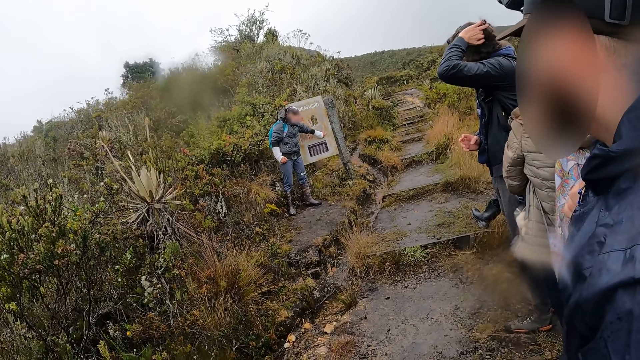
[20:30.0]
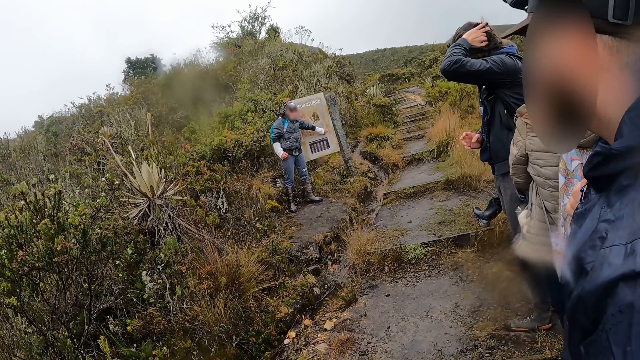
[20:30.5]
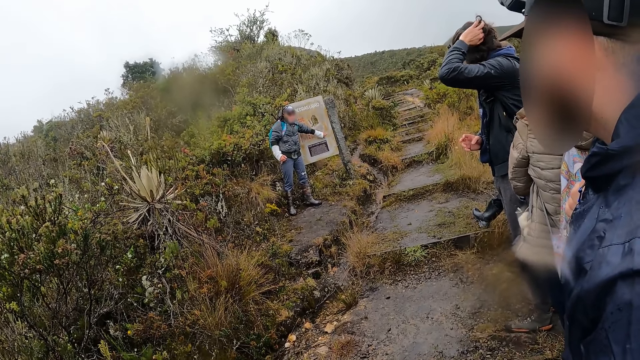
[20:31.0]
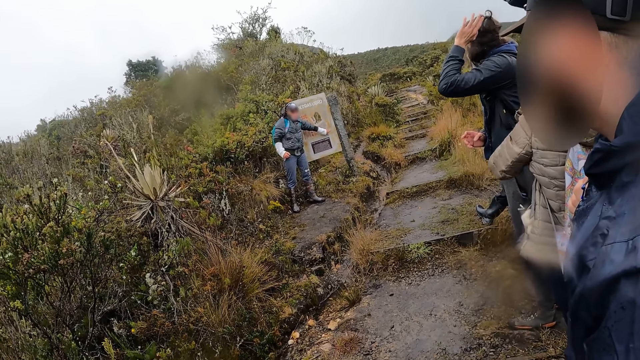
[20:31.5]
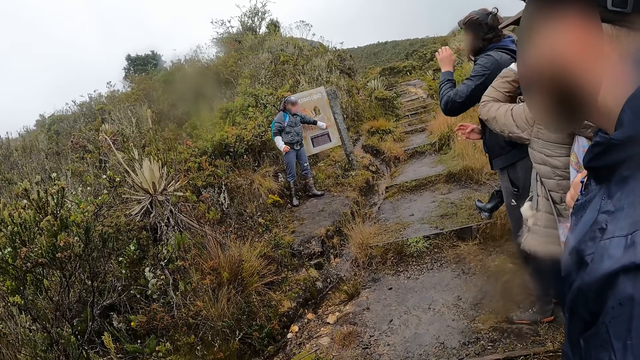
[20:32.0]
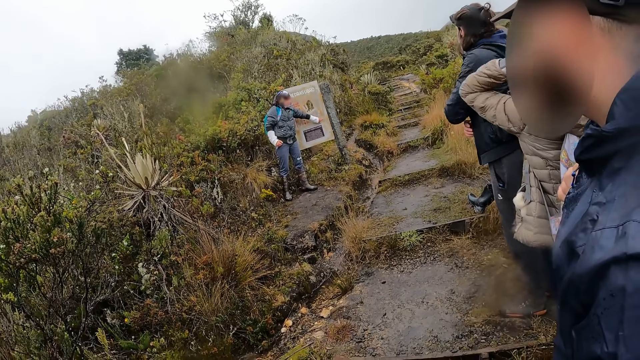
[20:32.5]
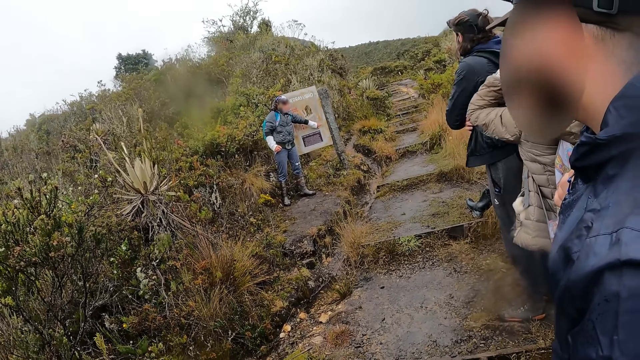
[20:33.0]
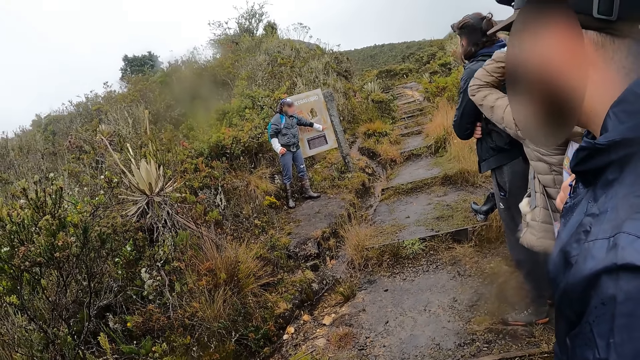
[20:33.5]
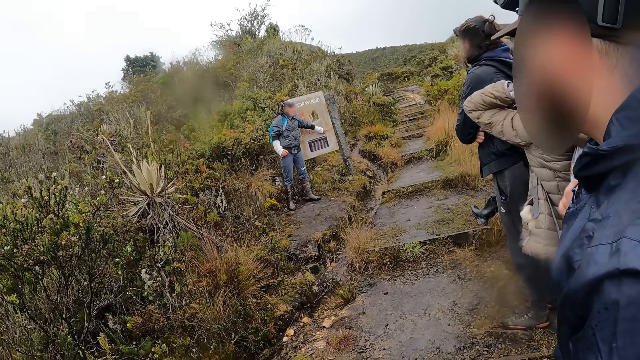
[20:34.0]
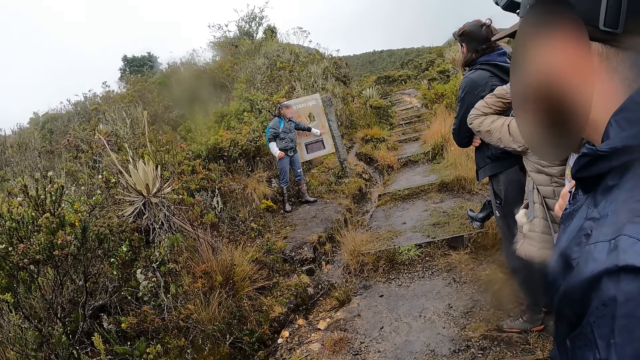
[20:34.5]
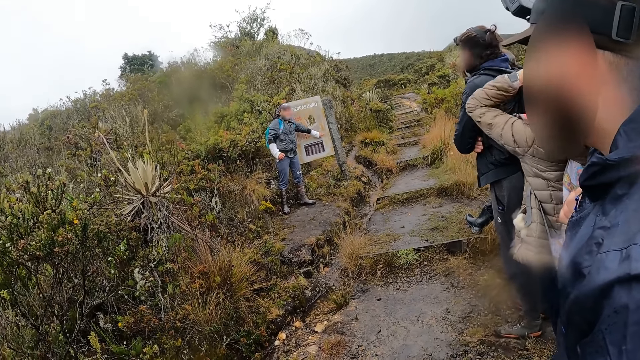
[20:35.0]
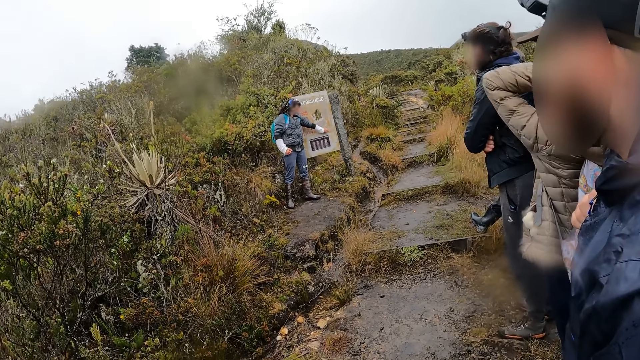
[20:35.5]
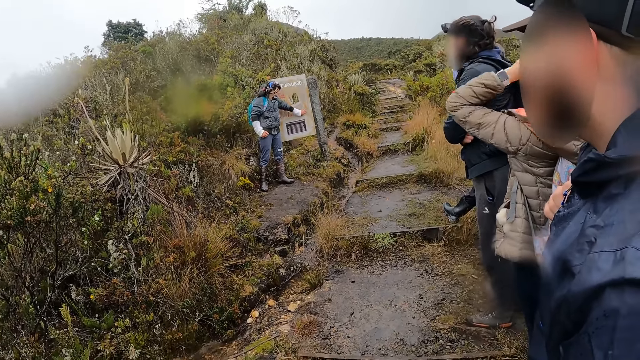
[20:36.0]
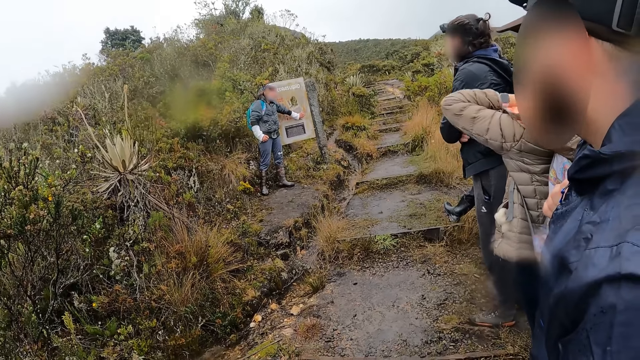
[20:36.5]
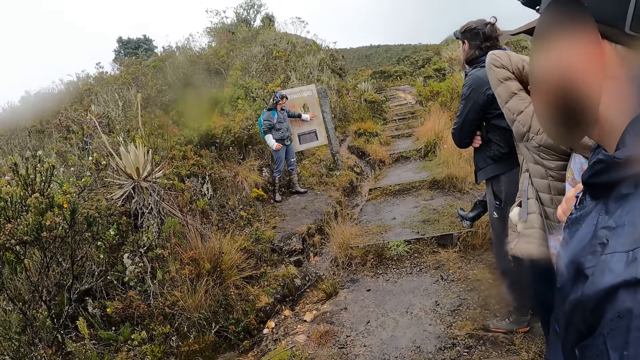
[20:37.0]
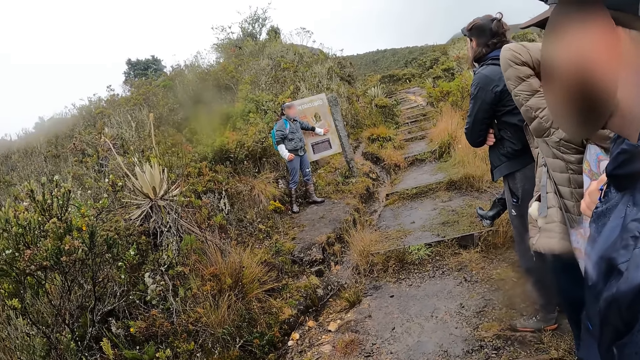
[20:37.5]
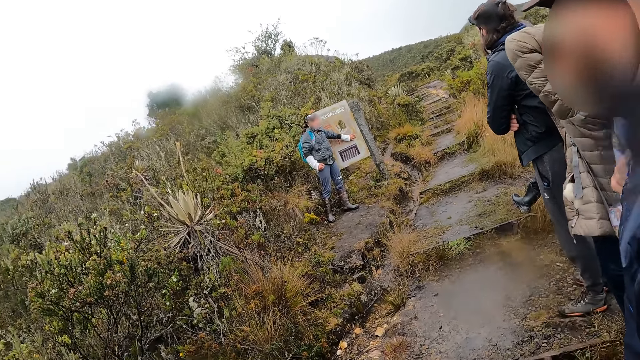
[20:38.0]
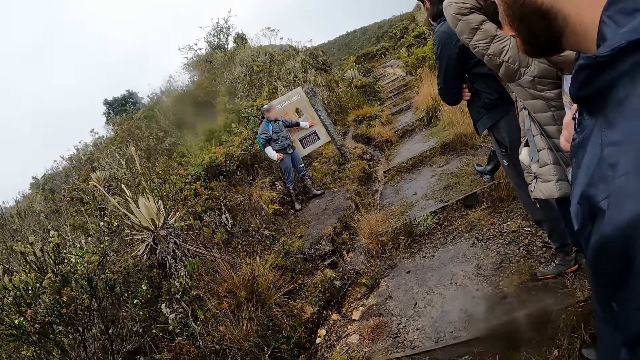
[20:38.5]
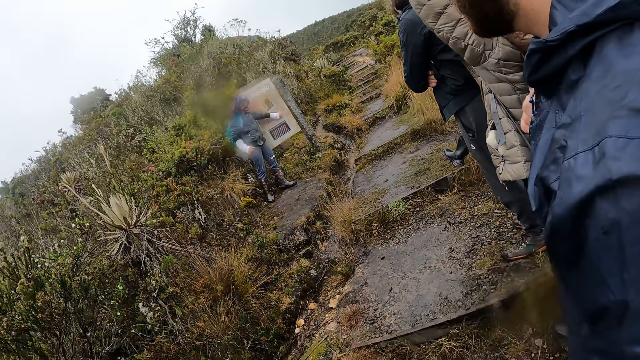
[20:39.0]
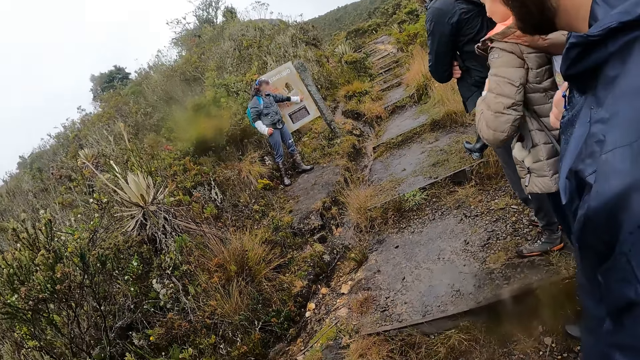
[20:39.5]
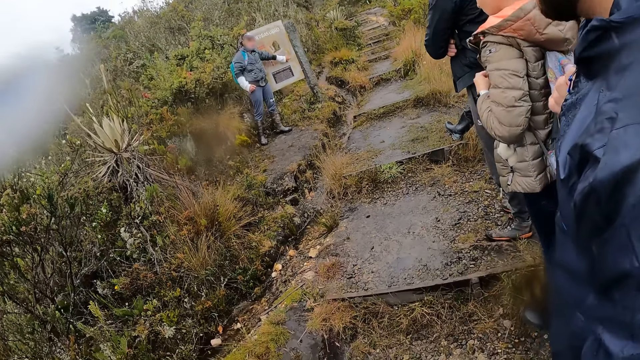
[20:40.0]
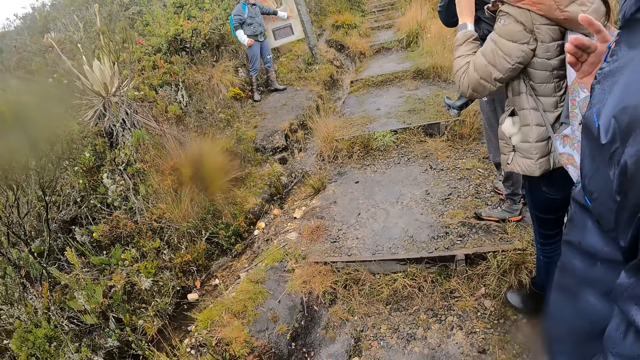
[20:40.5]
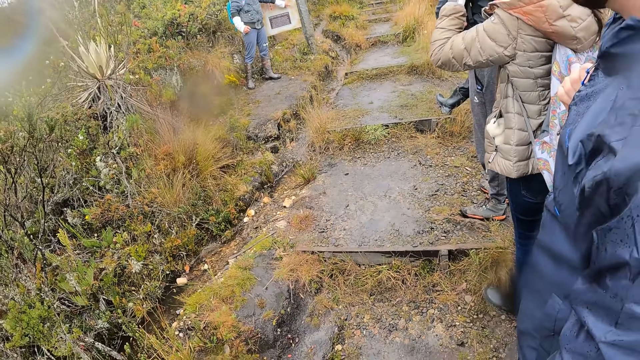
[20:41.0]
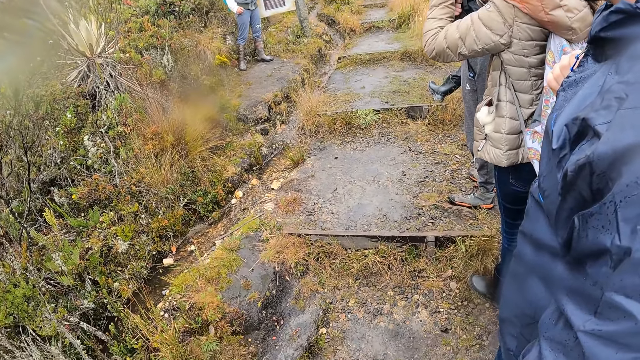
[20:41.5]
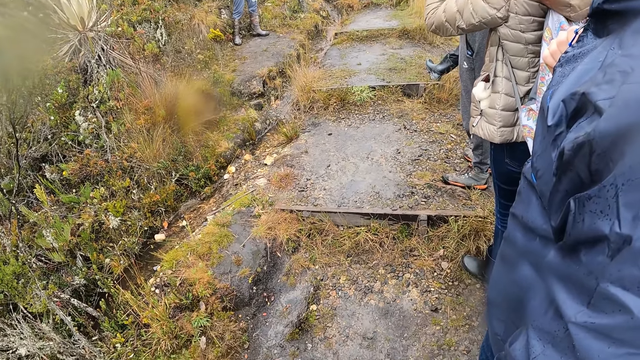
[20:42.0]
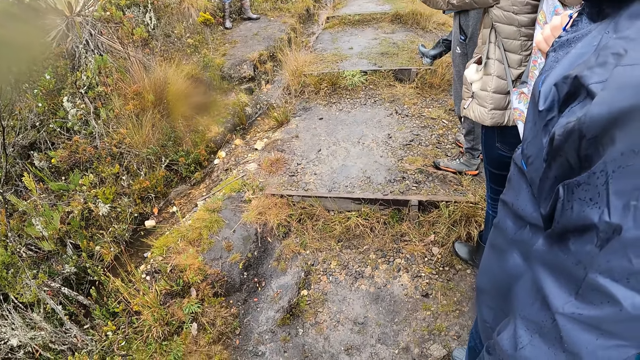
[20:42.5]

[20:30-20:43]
The camera wearer looks at a person. A woman picks up glasses from her jacket with her left hand. The woman puts down her hand.

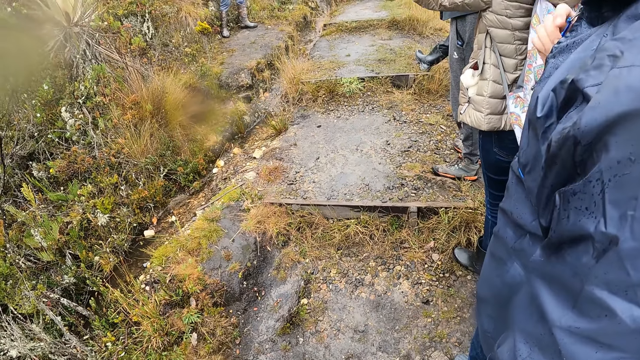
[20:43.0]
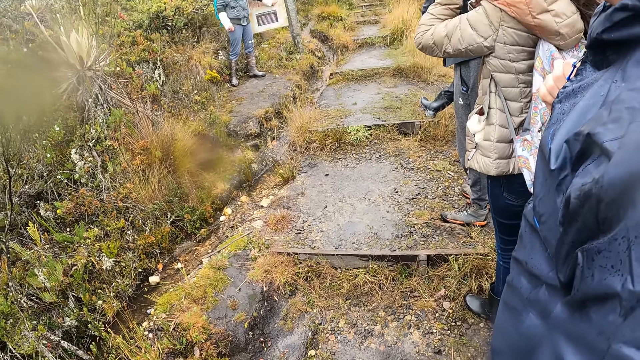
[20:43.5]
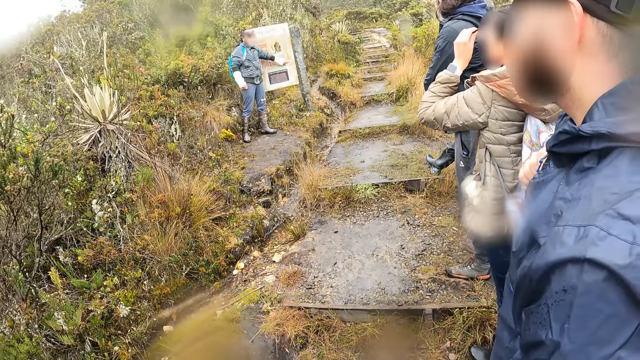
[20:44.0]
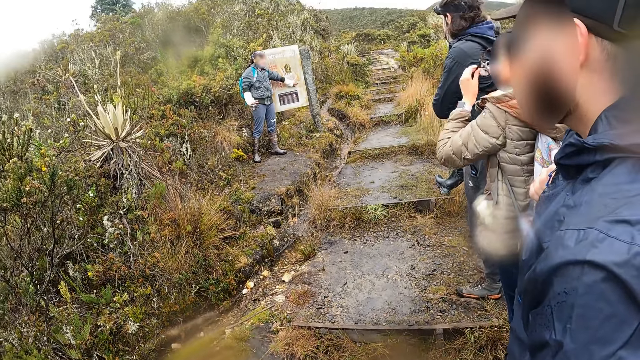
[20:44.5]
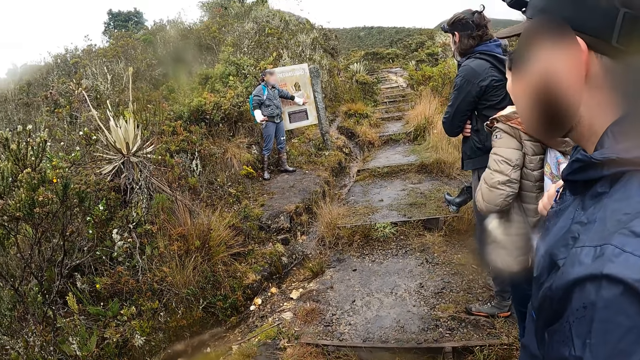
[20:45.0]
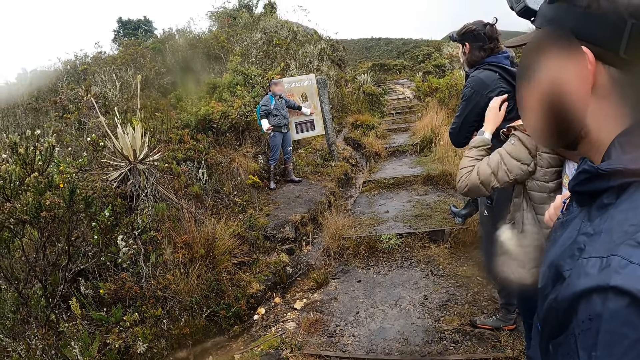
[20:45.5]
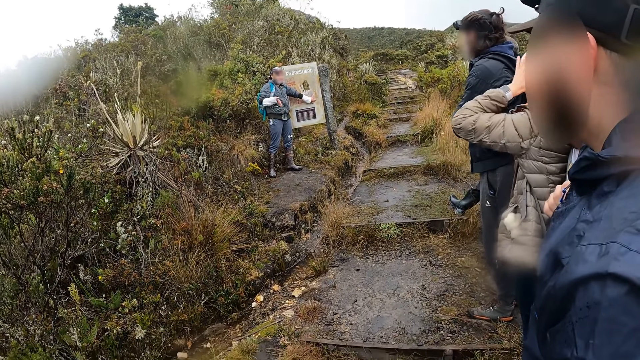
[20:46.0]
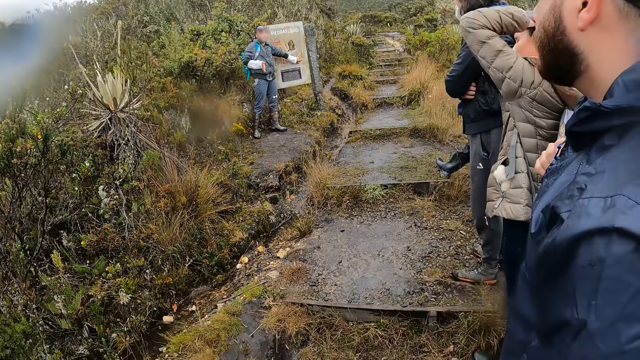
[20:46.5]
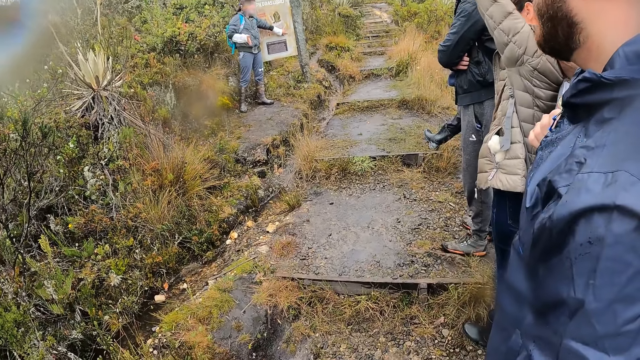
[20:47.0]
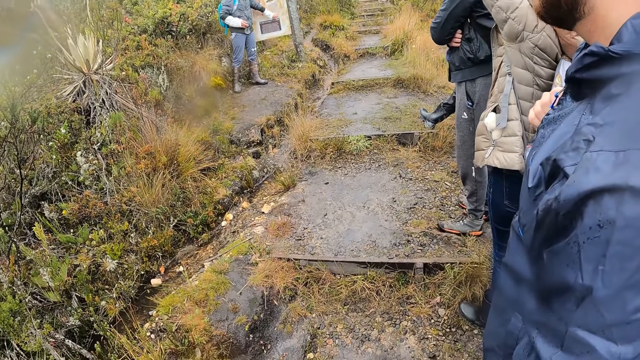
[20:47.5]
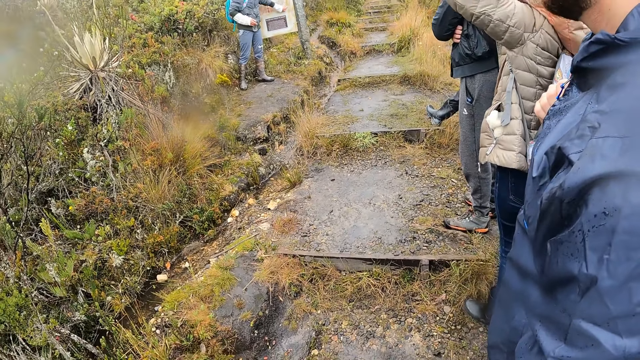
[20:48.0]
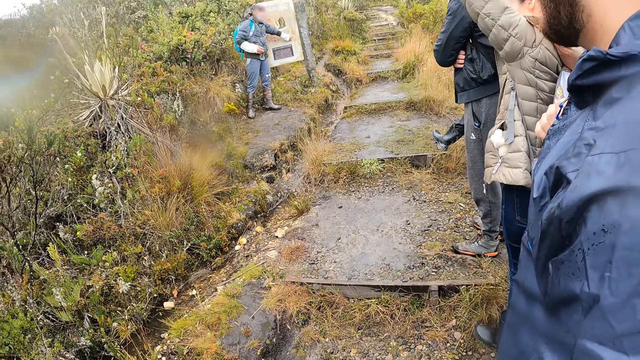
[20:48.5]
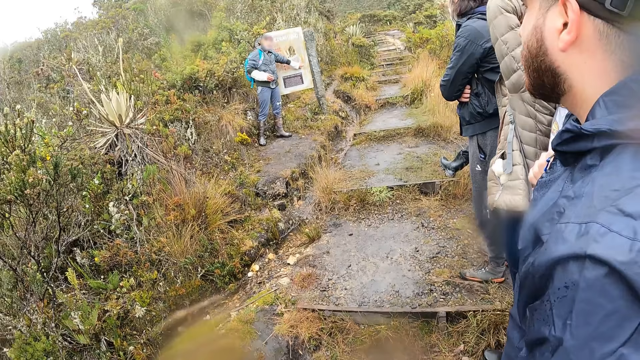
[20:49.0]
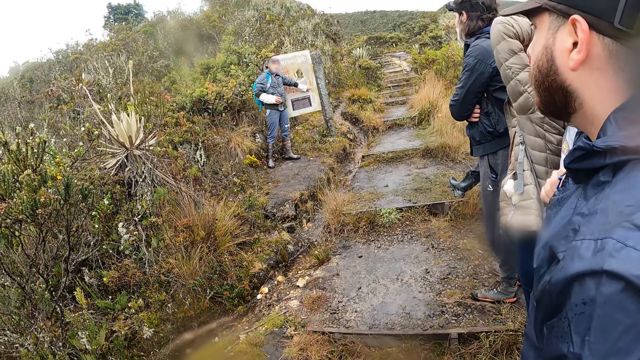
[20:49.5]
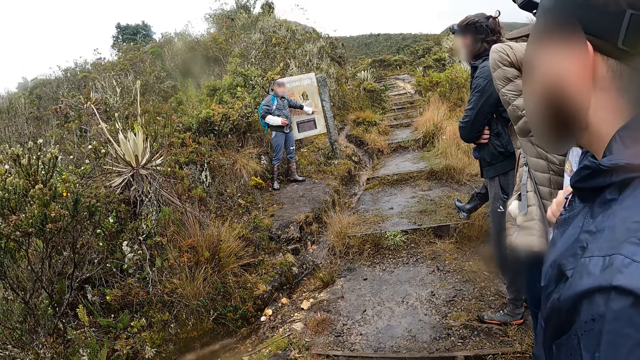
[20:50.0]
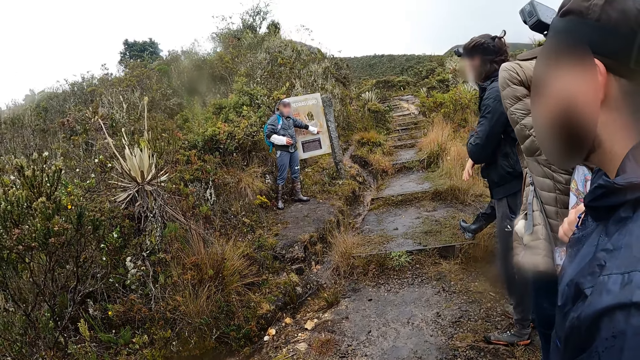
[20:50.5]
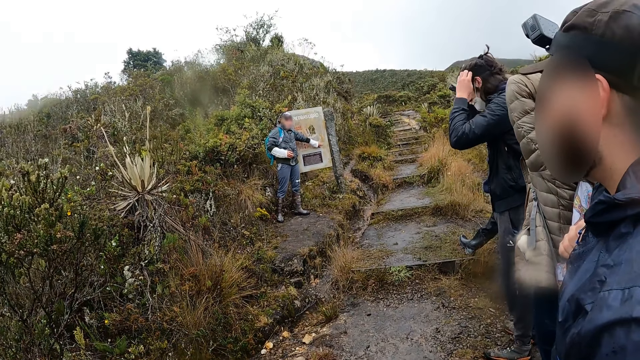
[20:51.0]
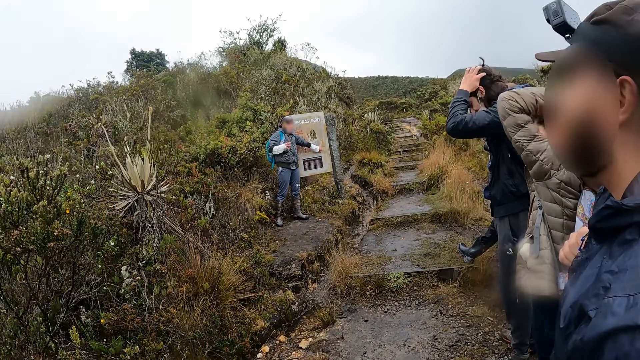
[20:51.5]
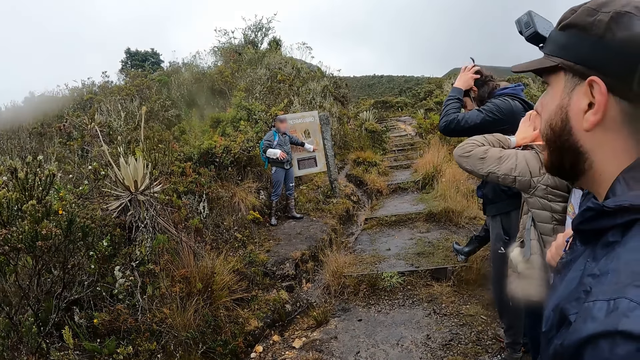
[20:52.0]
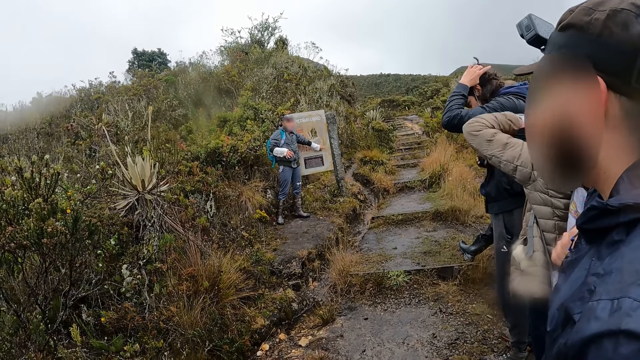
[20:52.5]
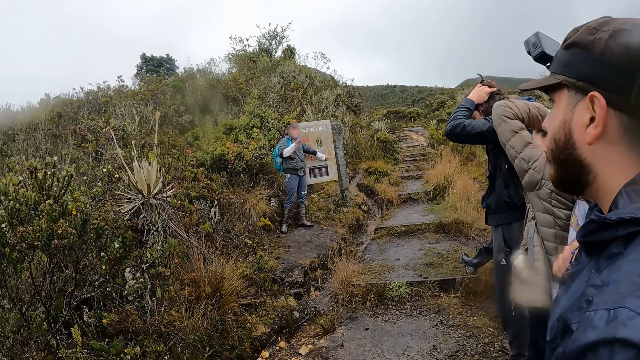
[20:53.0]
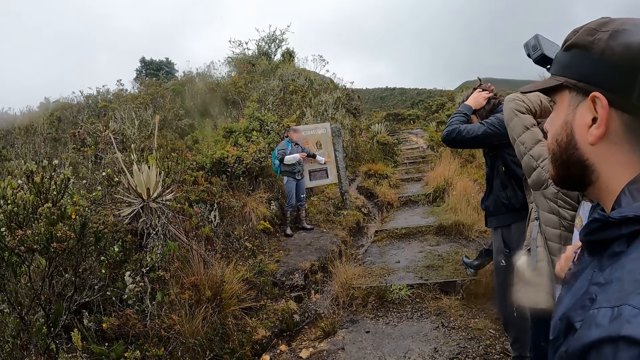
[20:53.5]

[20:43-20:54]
A woman drops the glasses on her jacket with her left hand. The woman adjusts her hair with her left hand. A man adjusts his hair with both hands.
